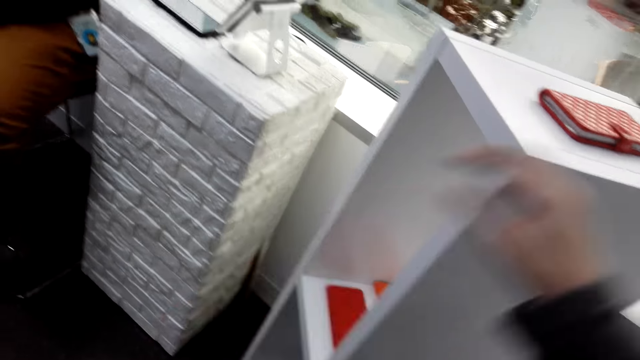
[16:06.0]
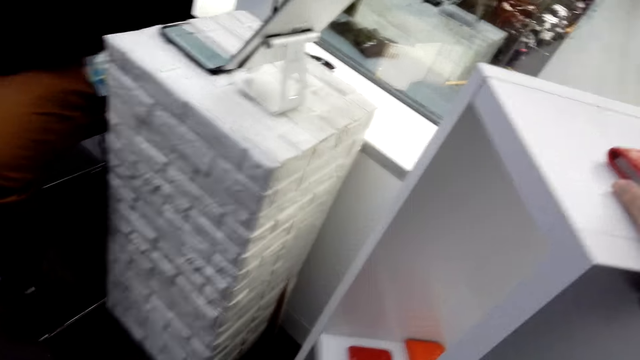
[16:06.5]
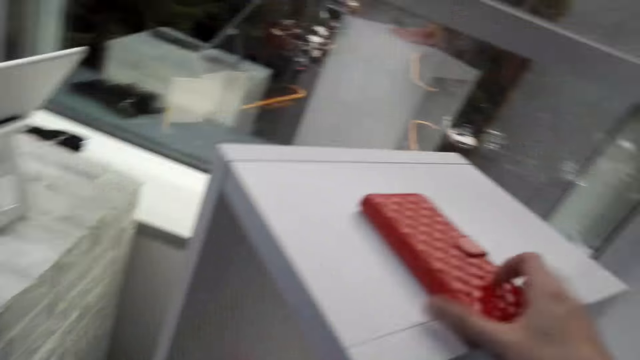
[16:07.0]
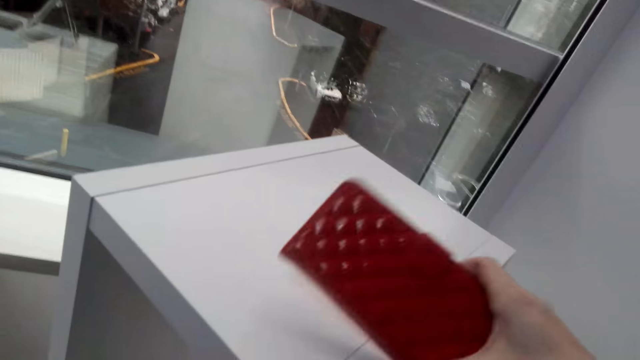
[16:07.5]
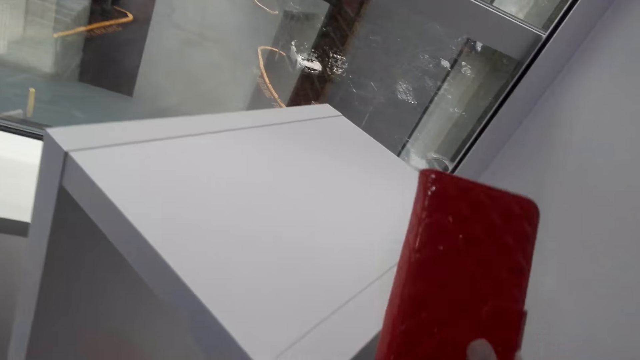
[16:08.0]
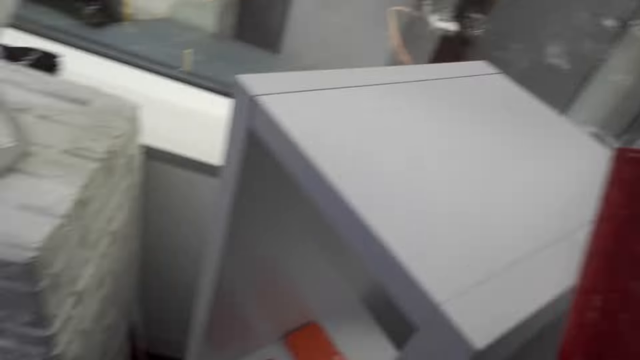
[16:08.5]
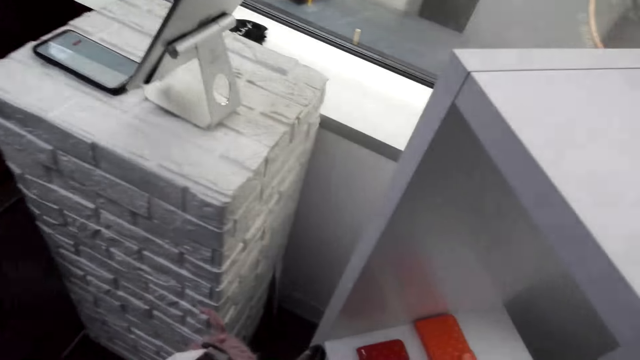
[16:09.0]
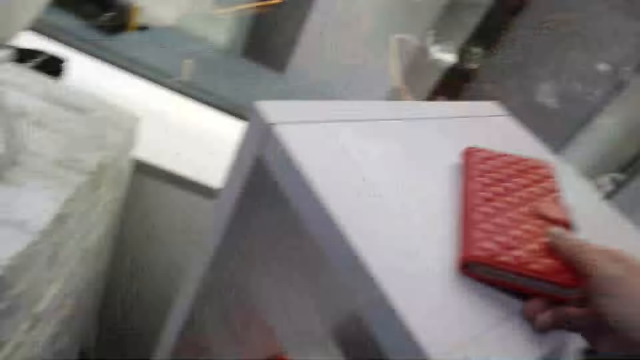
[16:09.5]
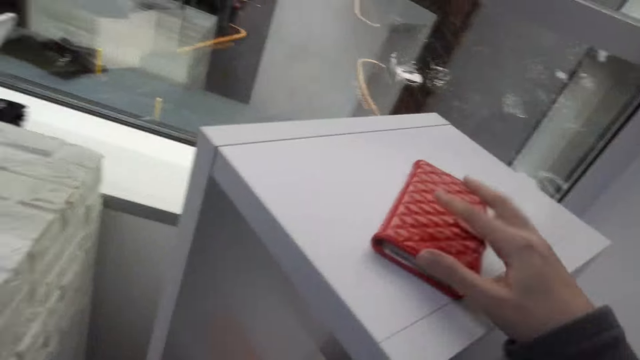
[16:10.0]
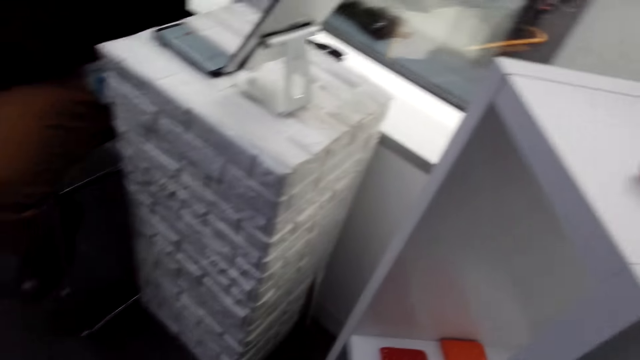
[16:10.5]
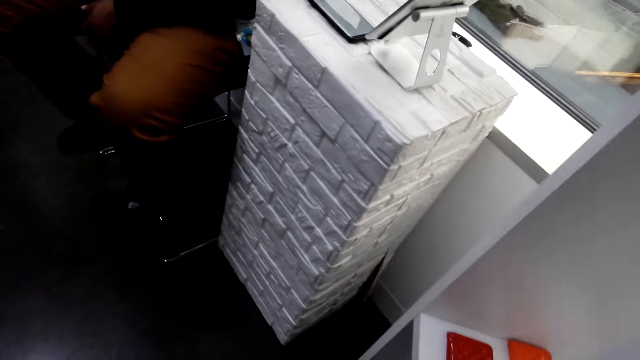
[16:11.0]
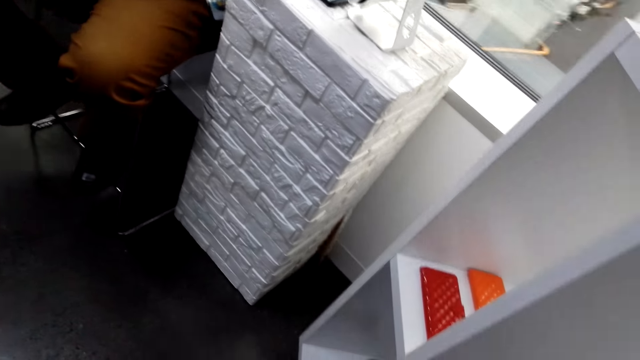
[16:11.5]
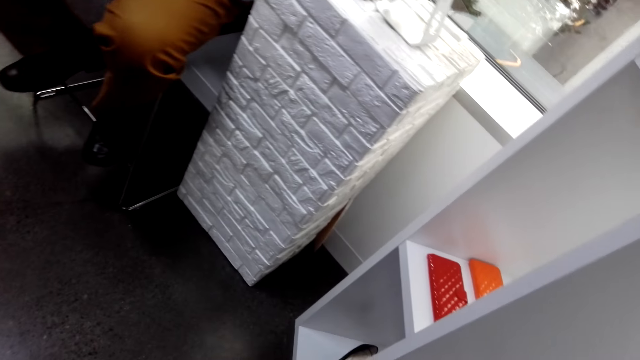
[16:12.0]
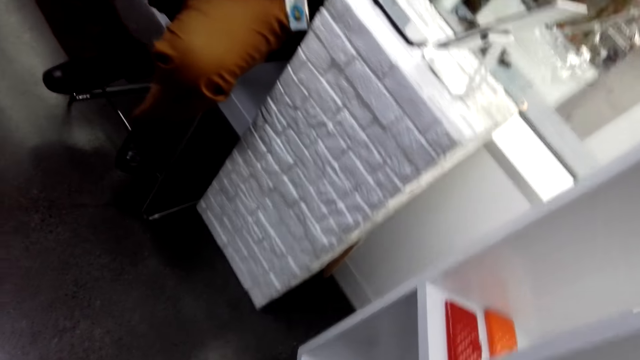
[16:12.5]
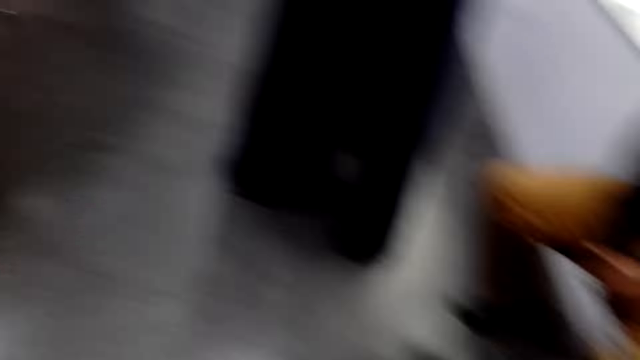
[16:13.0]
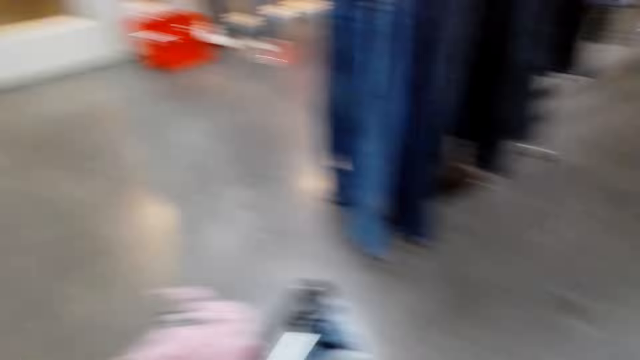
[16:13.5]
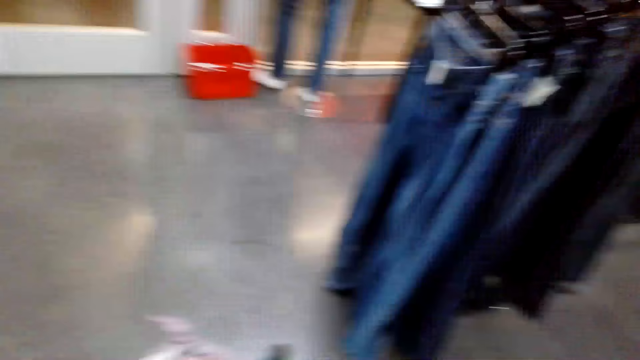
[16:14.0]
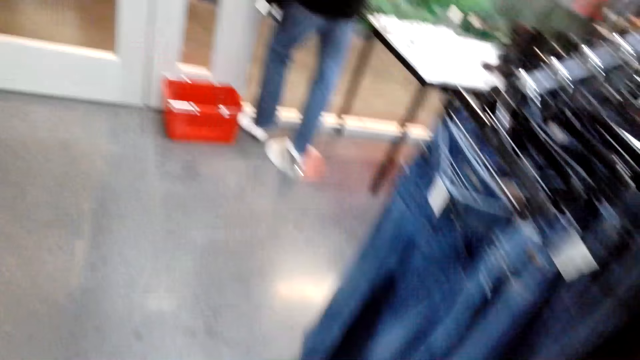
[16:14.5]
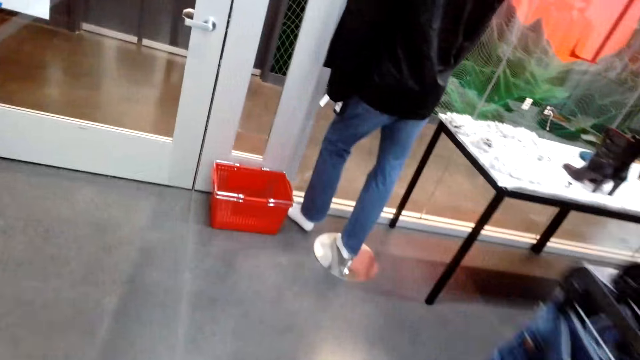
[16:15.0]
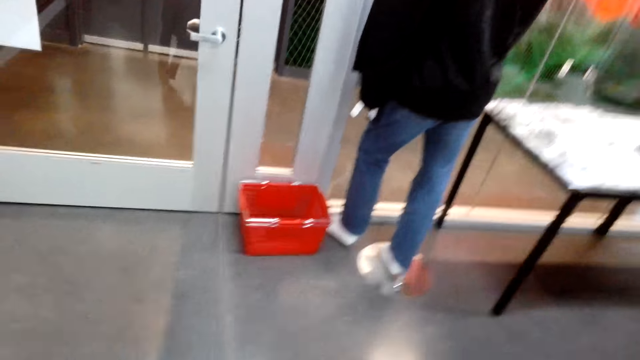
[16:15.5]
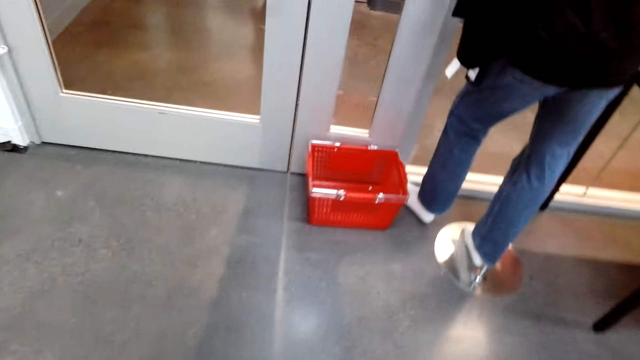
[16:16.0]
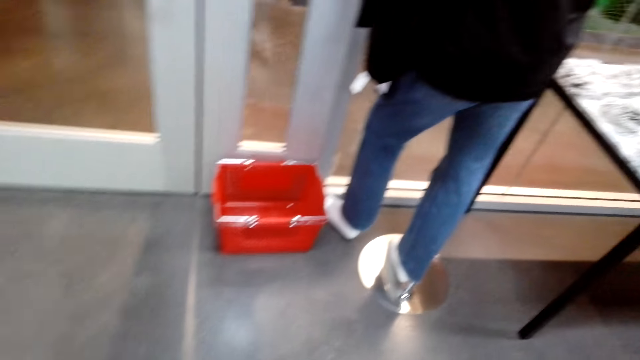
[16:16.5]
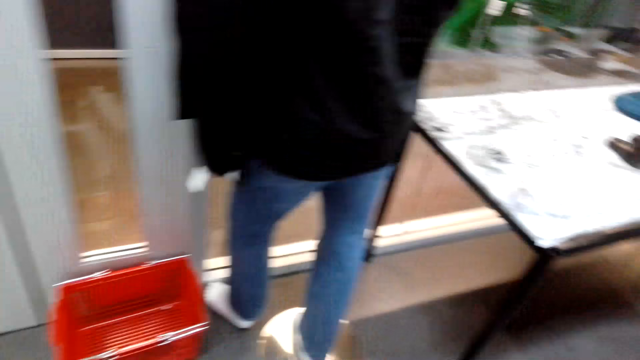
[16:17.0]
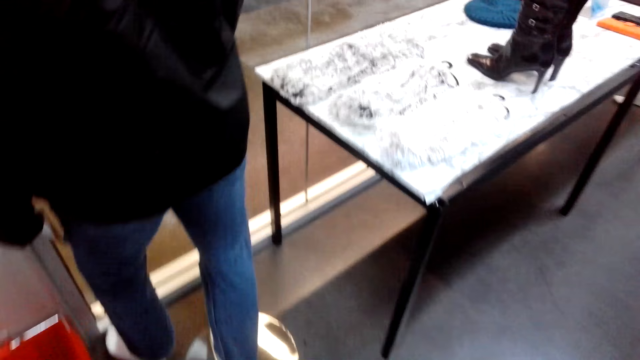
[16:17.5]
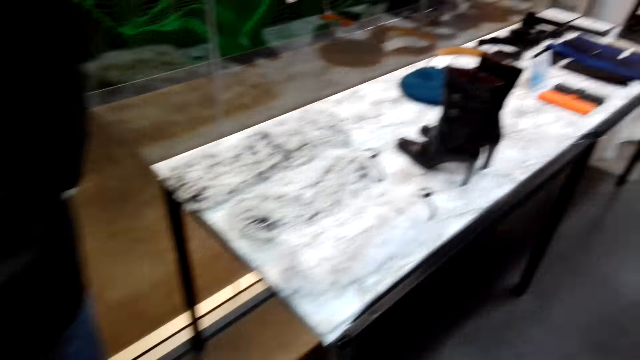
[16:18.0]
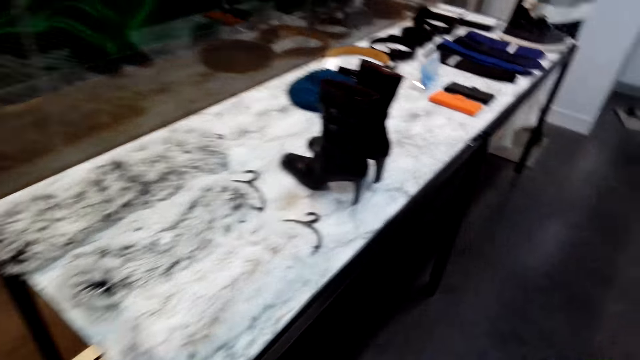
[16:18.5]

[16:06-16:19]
The camera wearer picks the wallet from the cabinet with the right hand. They place the wallet on the cabinet with the left hand. They look around. They move around. They walk towards the jeans trouser.

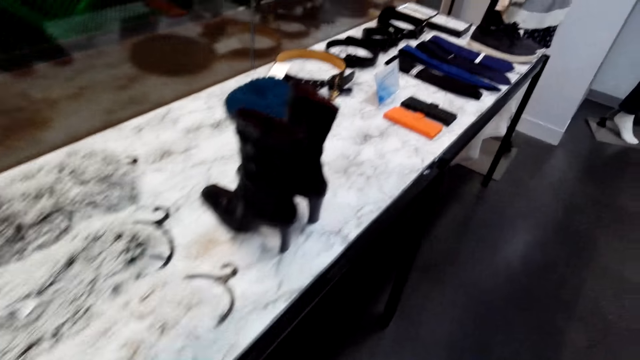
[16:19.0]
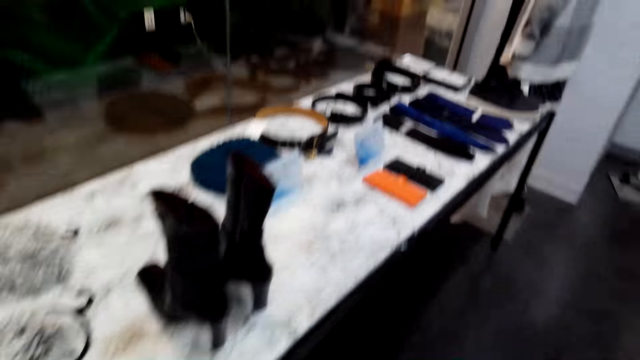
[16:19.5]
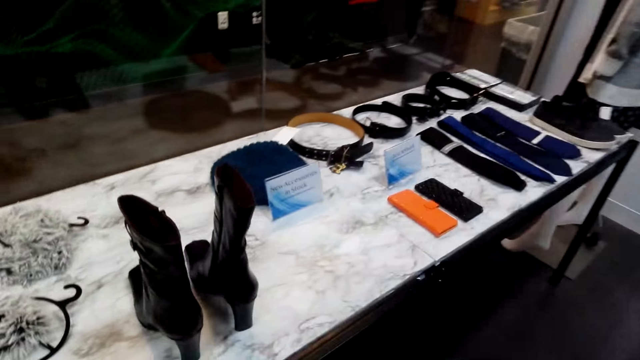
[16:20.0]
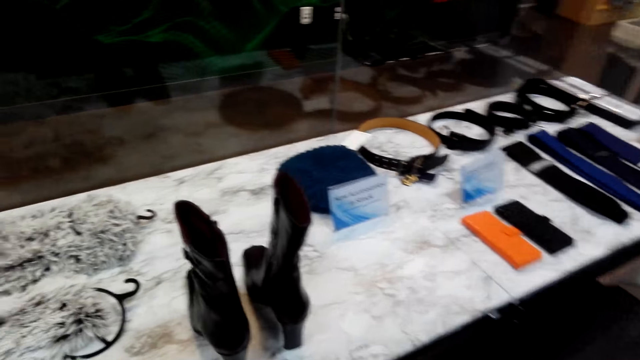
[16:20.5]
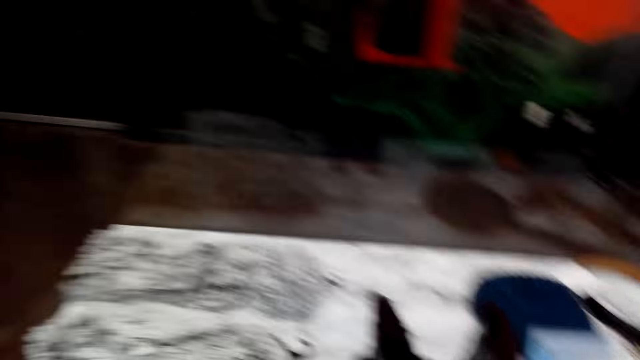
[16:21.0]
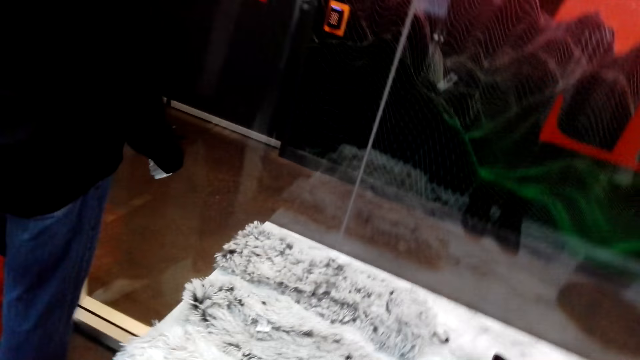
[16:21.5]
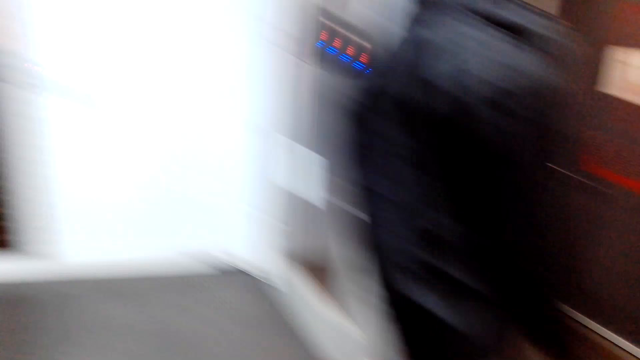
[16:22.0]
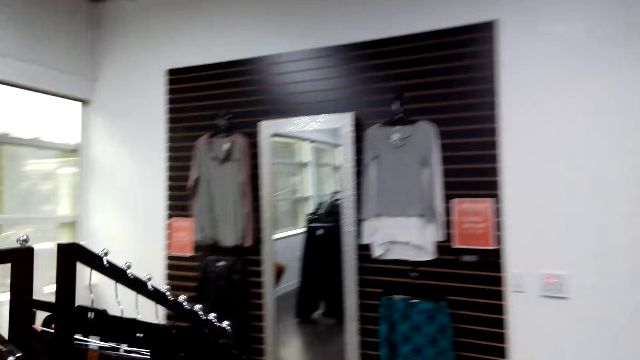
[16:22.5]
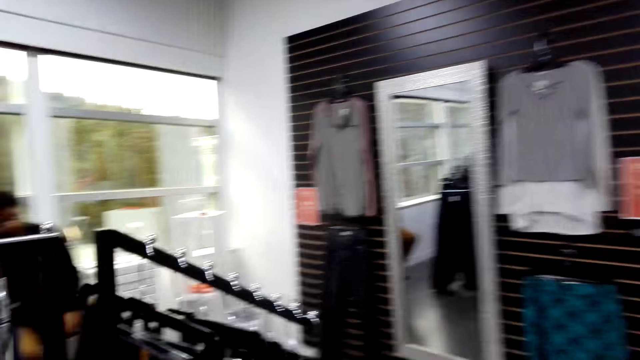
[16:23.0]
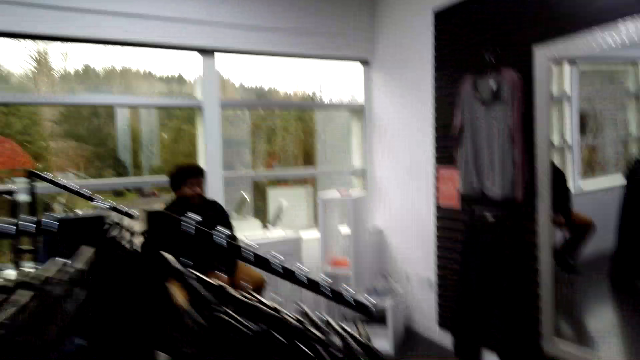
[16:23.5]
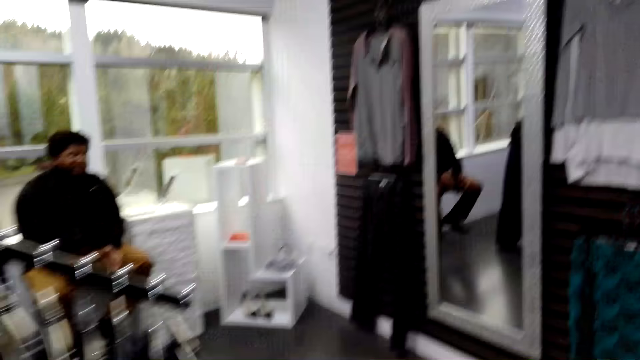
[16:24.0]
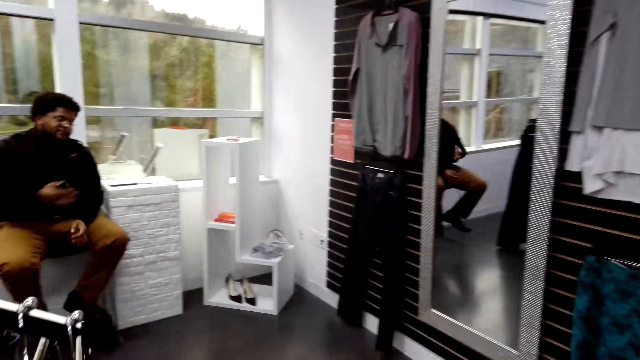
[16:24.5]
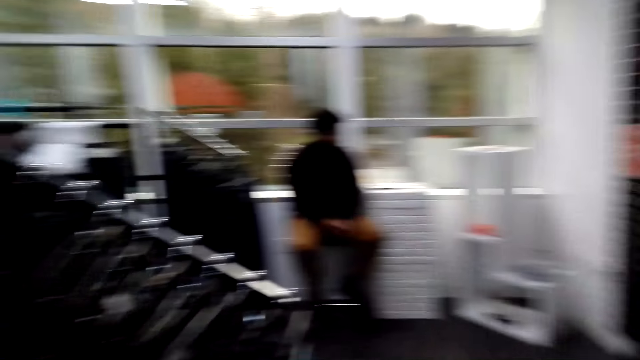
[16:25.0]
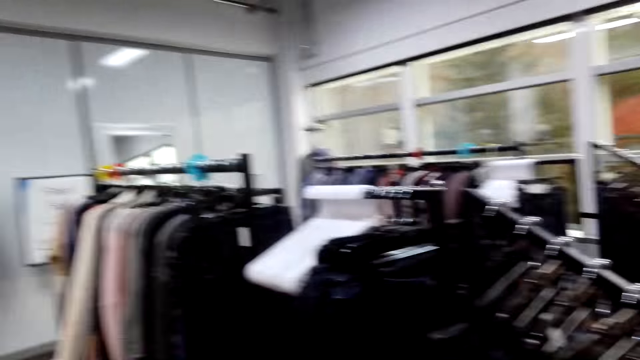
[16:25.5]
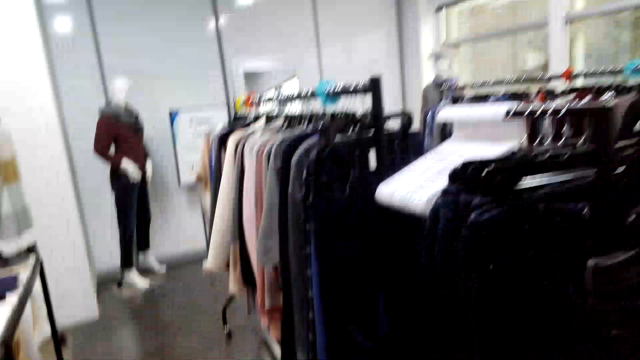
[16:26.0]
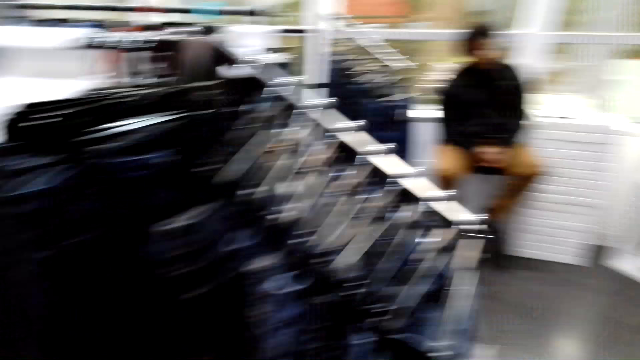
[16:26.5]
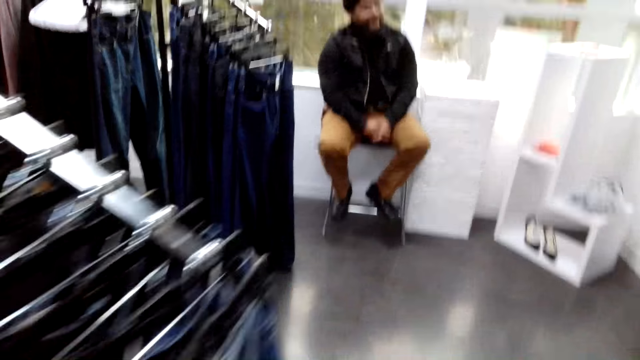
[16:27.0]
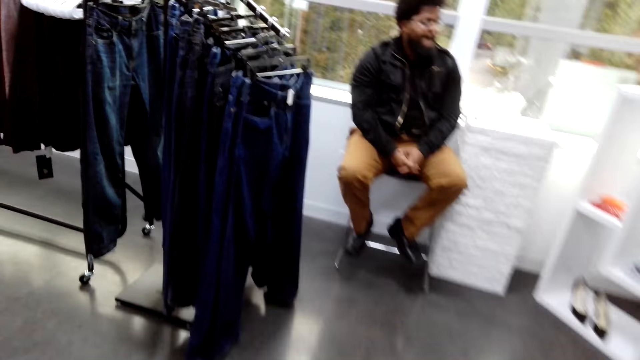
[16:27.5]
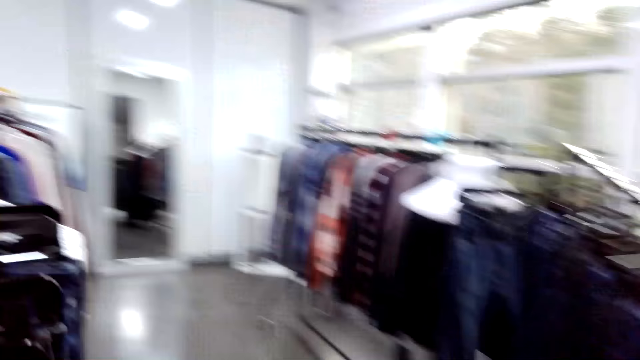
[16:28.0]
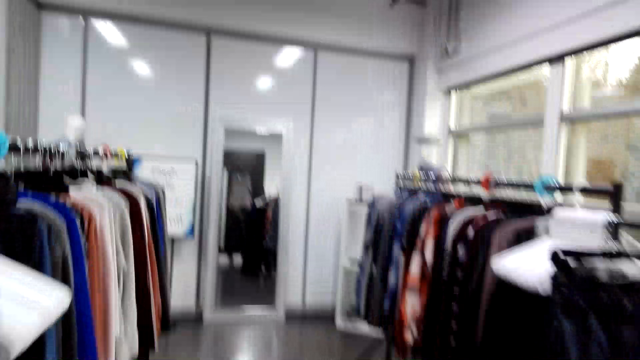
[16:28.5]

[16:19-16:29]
The camera wearer looks at a man. They talk to the man.
